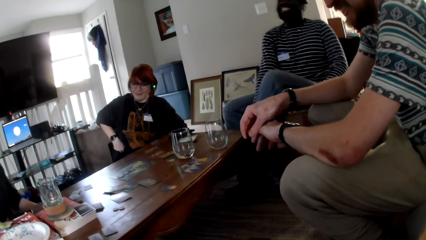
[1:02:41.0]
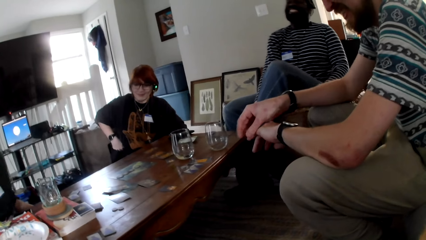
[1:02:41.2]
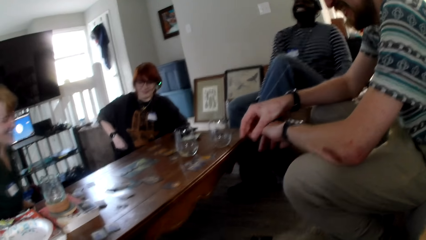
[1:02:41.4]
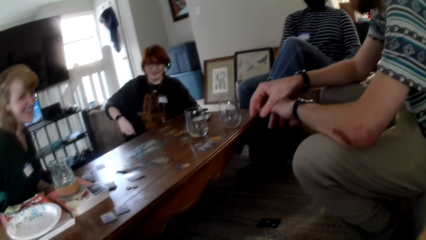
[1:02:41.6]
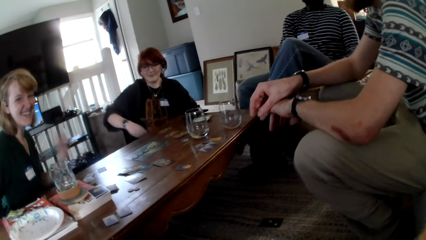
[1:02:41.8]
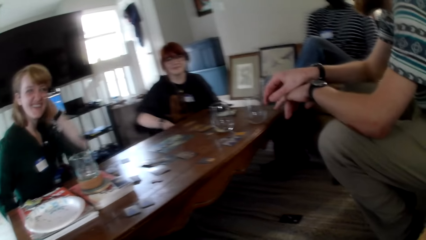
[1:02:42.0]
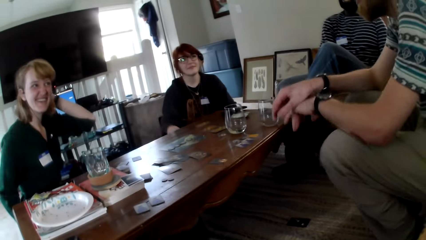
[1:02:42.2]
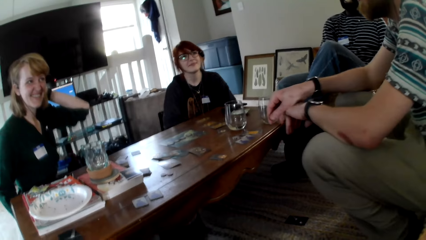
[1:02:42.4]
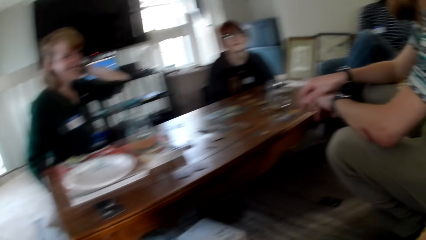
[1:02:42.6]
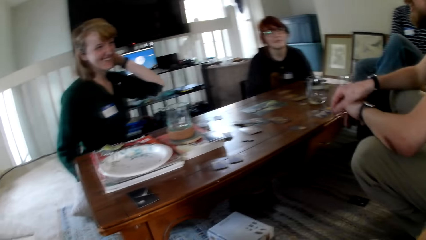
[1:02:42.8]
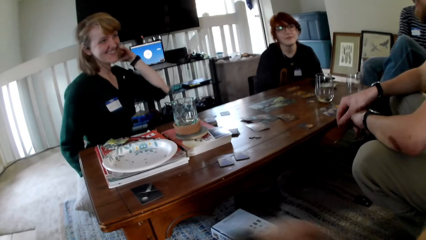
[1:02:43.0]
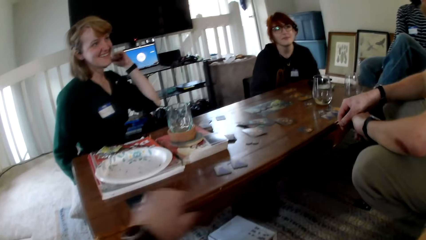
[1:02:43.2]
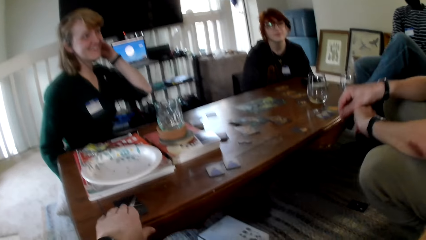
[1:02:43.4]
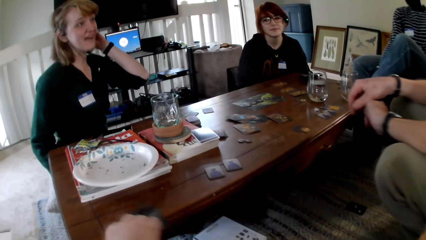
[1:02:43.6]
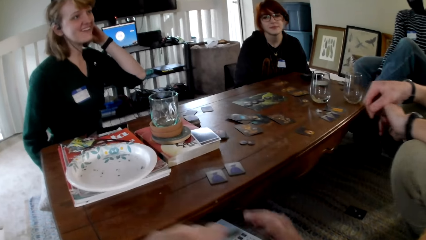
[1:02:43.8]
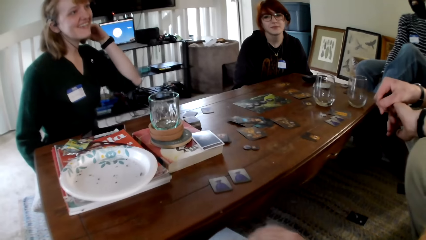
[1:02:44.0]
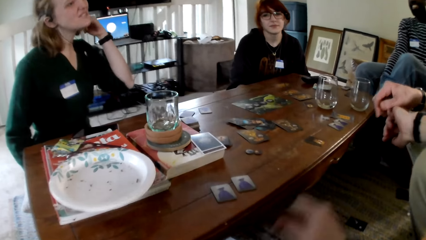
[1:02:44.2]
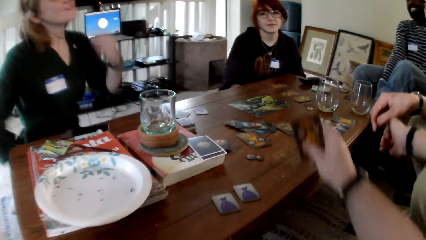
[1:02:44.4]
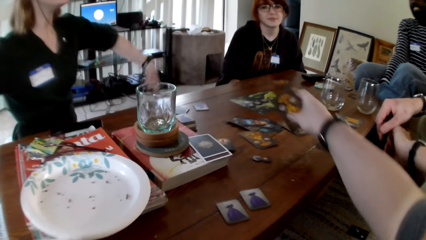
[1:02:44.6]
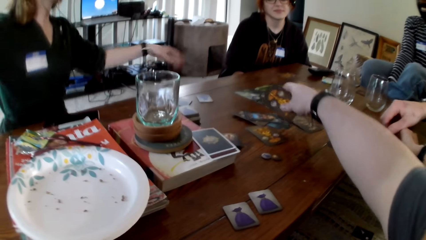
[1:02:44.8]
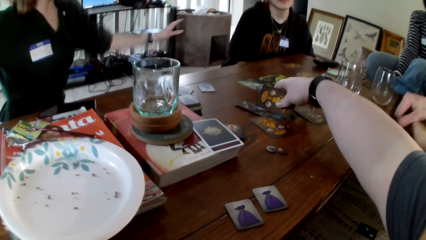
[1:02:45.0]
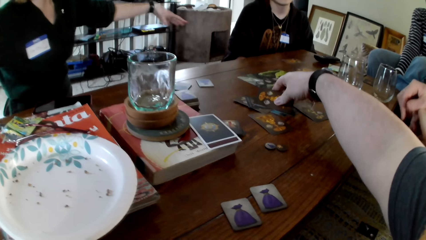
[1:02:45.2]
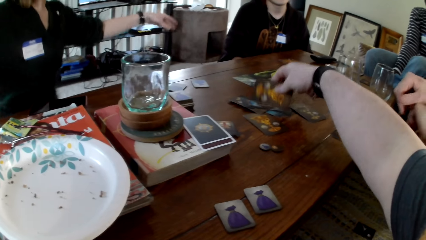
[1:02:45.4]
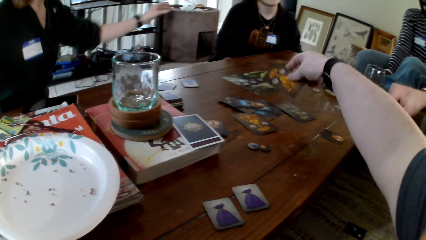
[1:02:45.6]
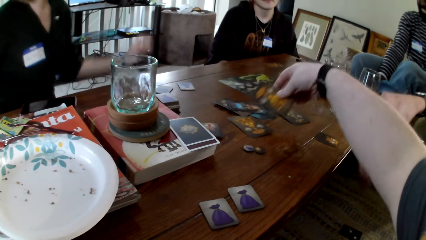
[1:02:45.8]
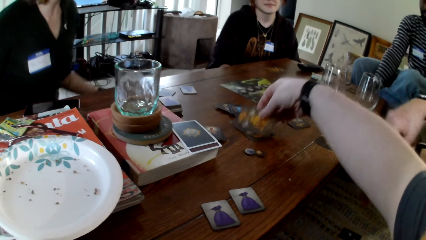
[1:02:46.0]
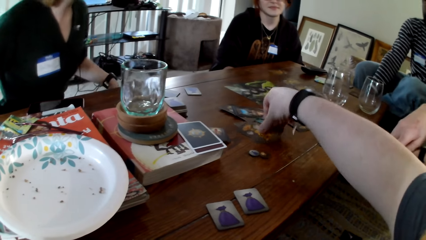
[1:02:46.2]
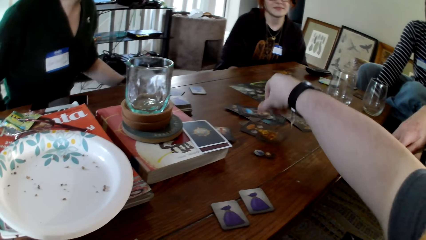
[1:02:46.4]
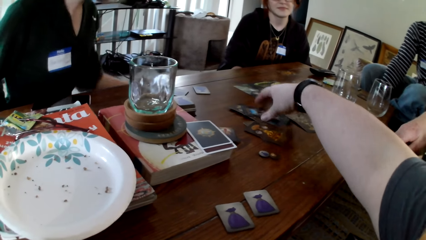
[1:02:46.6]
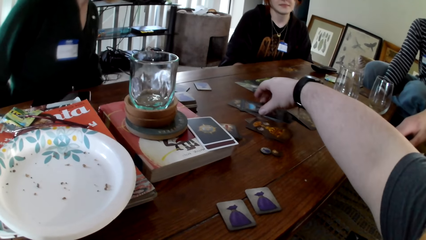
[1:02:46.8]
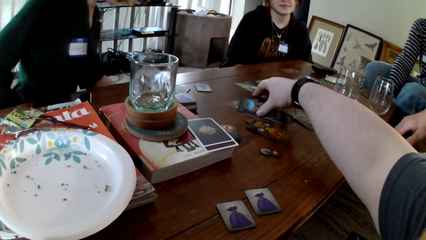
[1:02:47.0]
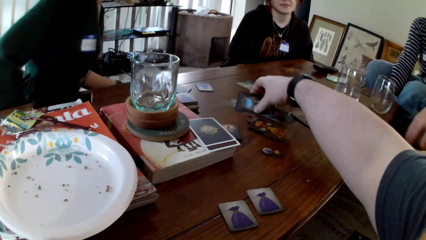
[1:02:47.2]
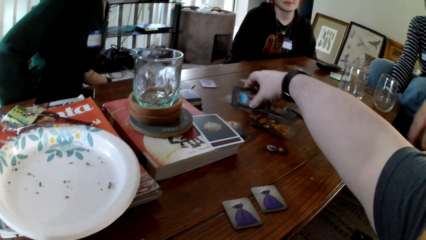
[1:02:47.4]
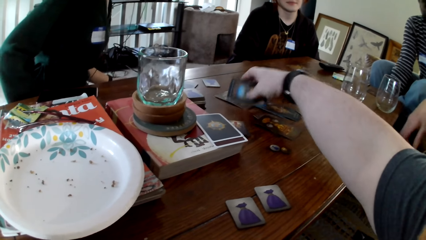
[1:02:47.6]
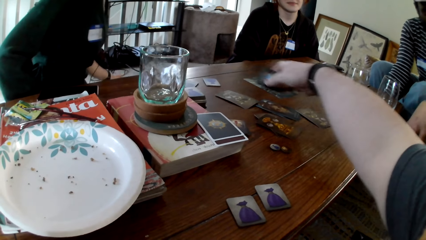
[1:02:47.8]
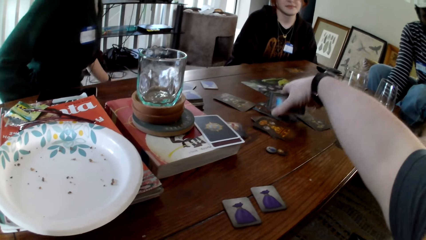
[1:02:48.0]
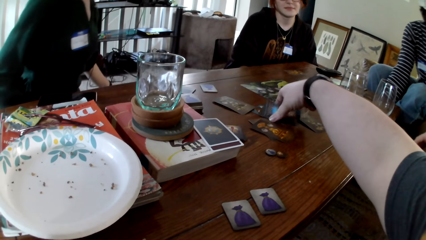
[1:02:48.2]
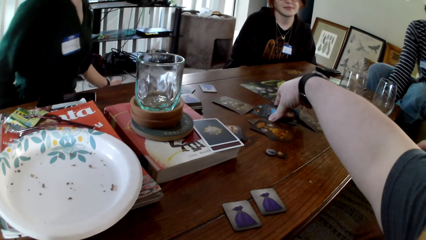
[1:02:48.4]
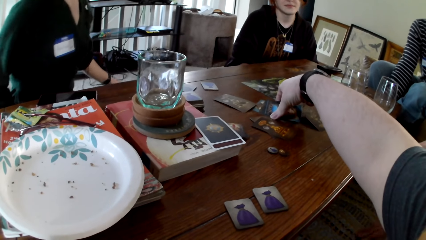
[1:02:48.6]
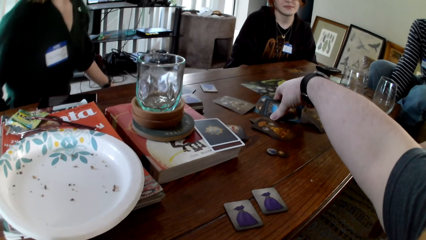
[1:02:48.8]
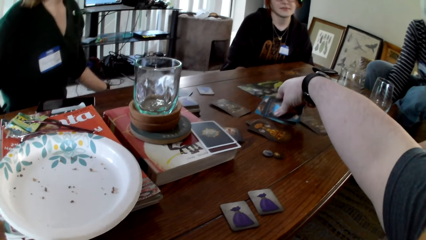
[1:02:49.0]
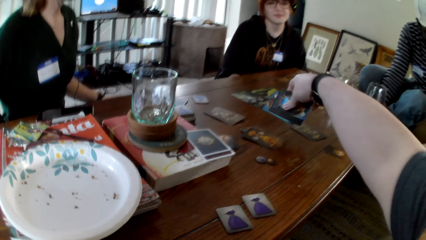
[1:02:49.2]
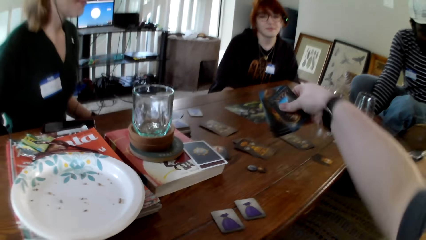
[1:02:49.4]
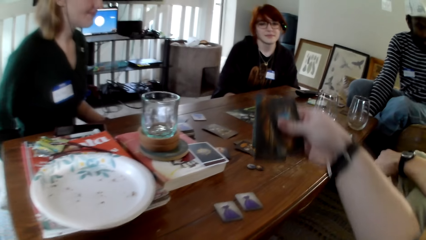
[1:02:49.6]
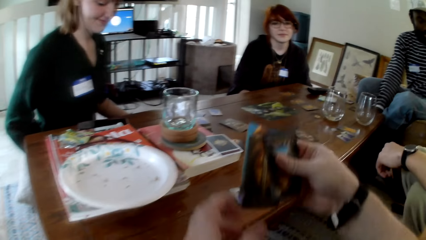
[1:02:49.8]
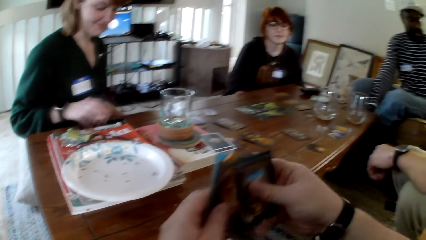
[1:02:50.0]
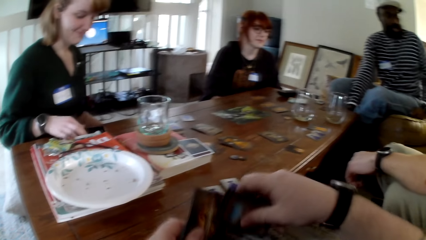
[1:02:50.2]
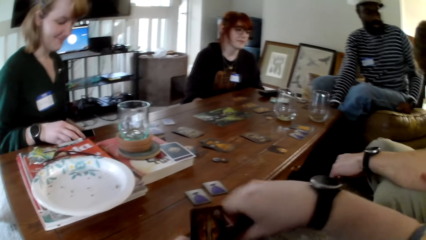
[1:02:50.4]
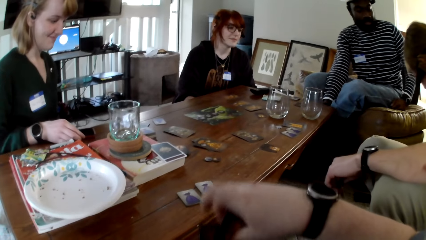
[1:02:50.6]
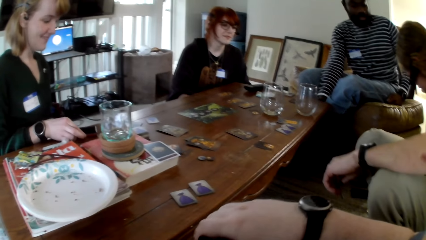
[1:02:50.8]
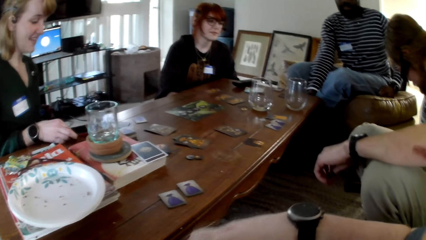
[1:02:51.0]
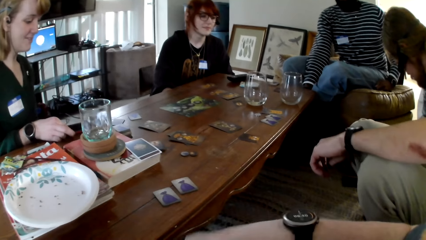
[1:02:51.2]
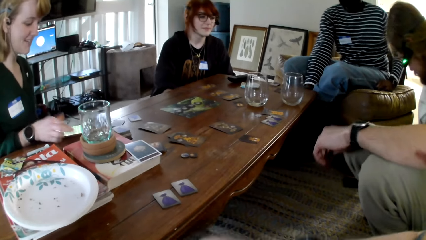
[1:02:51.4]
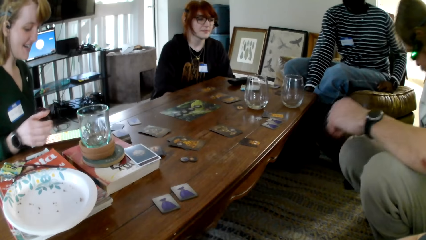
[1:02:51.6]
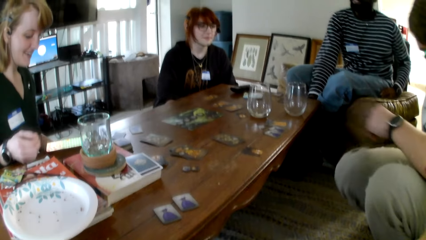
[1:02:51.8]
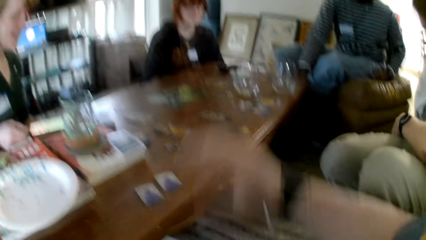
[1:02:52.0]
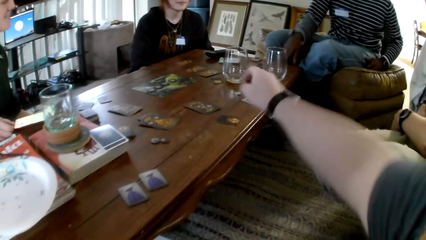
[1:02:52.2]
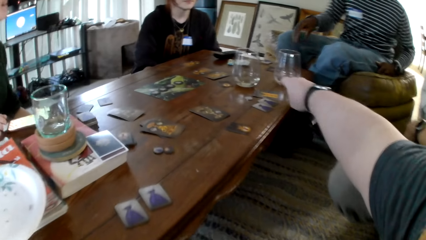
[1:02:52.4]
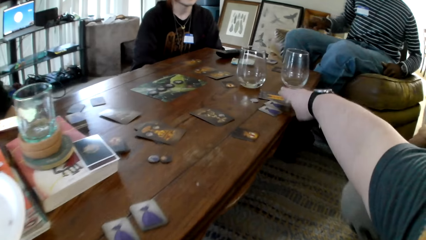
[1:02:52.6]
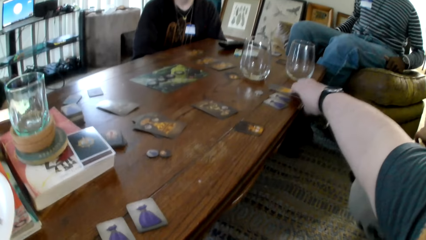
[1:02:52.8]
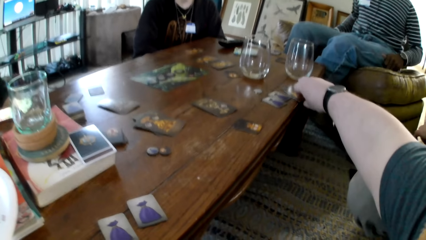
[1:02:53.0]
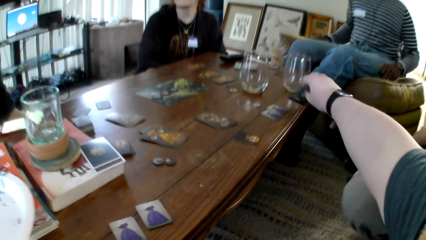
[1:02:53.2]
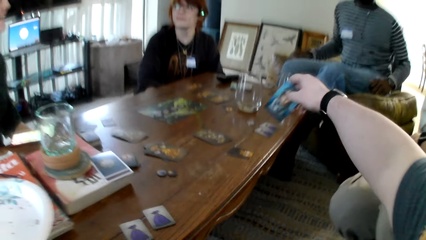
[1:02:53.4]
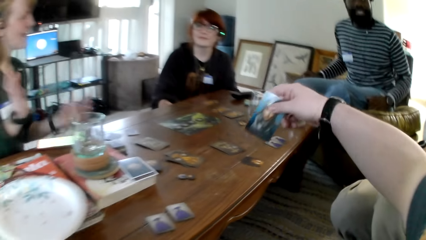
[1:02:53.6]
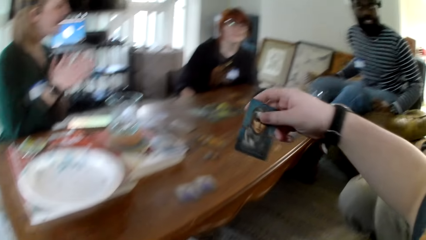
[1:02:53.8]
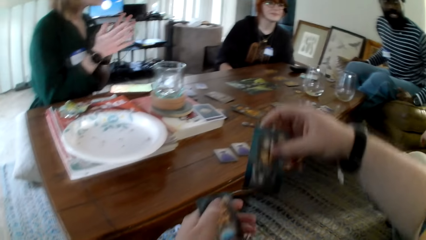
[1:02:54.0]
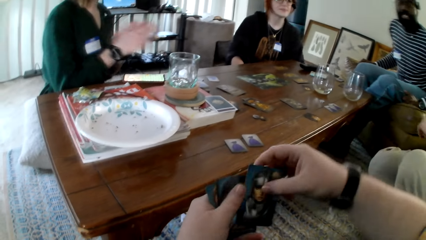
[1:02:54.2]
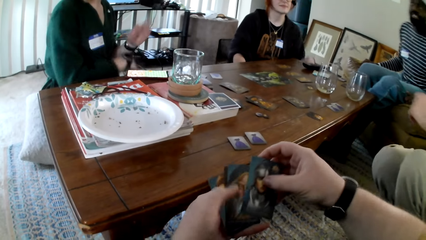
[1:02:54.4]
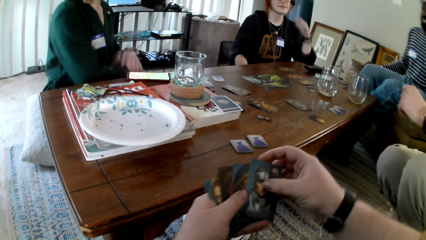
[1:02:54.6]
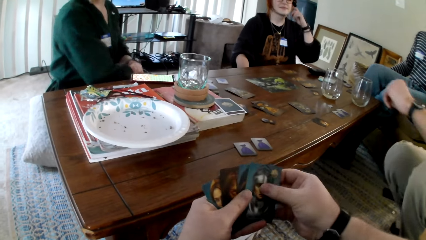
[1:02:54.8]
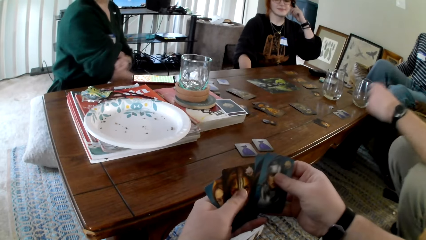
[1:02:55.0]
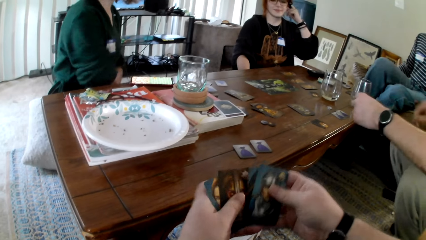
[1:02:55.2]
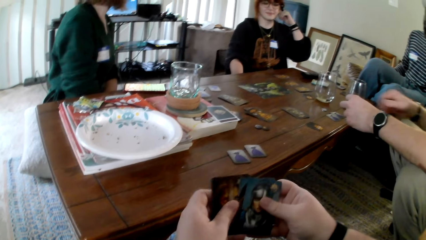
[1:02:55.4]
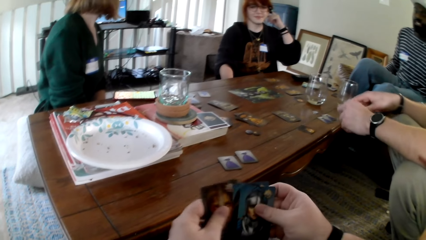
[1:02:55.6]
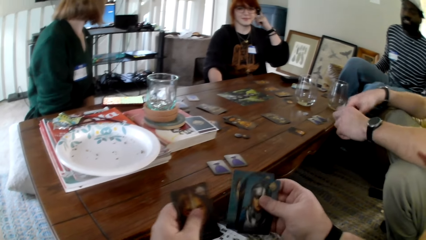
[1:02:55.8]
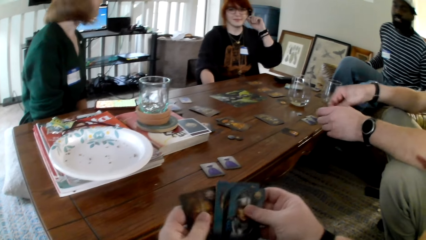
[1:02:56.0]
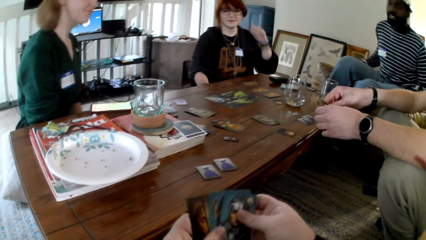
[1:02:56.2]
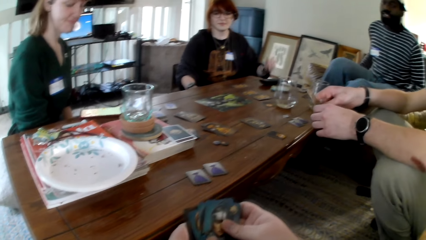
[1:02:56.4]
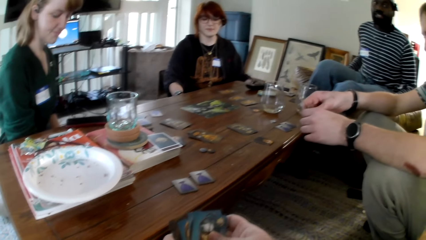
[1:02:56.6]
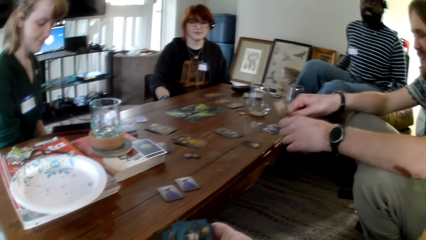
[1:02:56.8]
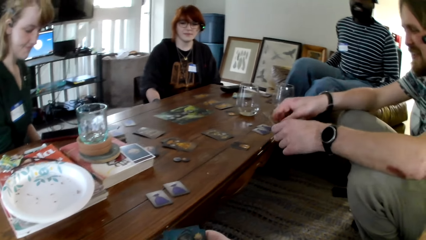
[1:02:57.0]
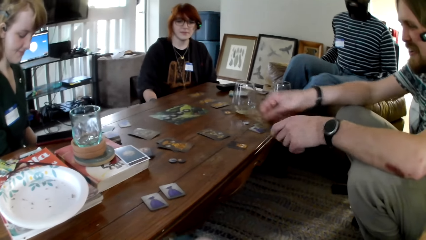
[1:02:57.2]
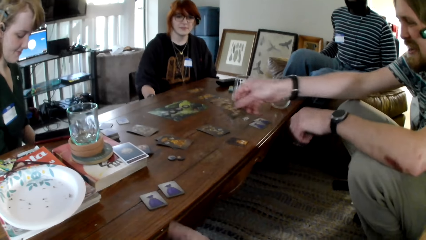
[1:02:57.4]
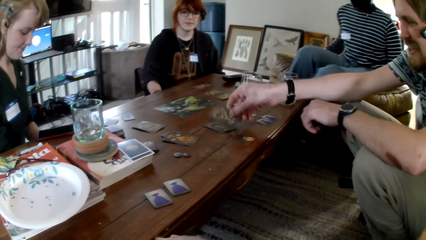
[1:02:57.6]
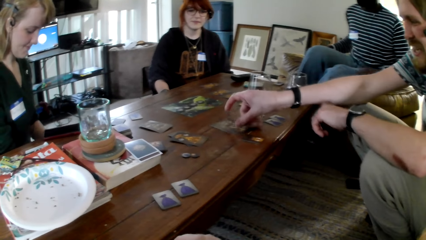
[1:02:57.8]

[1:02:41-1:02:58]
A person touches her hair. A woman responds to the camera wearer. He picks up the card, puts the cards down and checks the cards on the table. He picks up the cards. He picks up the cards on the table again. He holds the cards in his hands. He picks up the cards and looks at the cards. Another person holds the cards in his hands.
